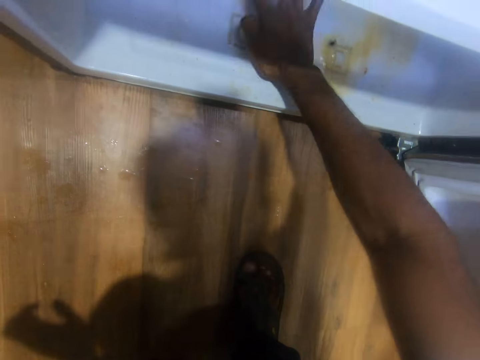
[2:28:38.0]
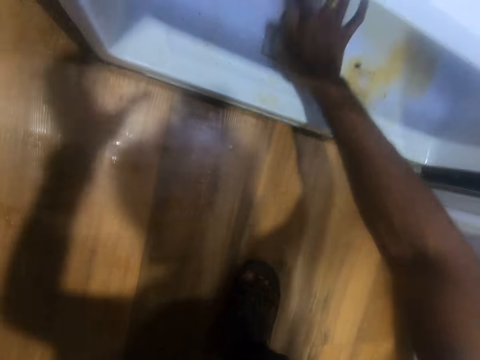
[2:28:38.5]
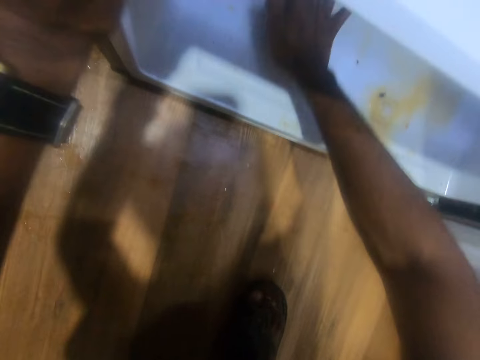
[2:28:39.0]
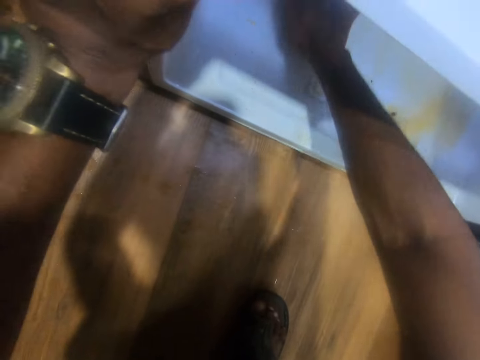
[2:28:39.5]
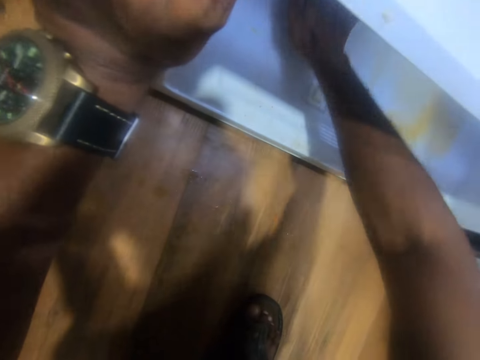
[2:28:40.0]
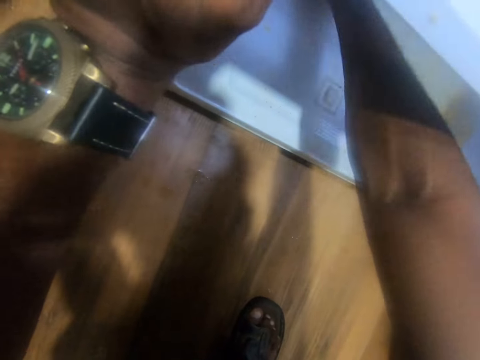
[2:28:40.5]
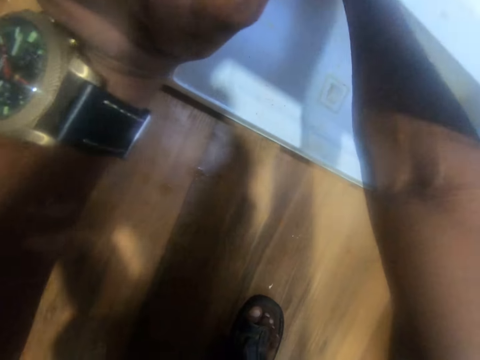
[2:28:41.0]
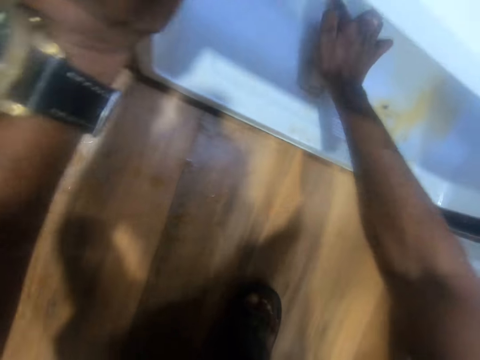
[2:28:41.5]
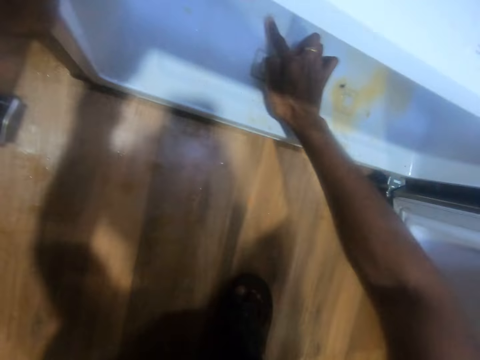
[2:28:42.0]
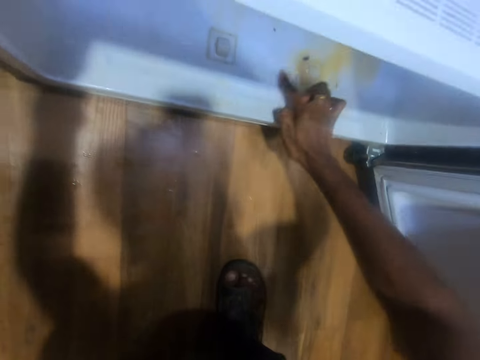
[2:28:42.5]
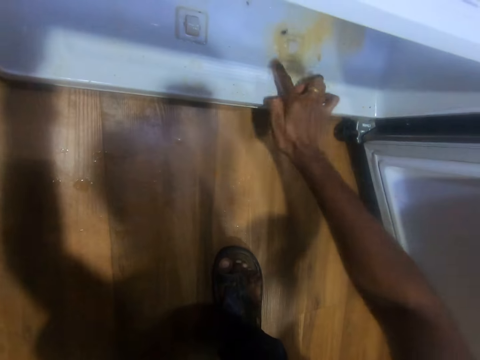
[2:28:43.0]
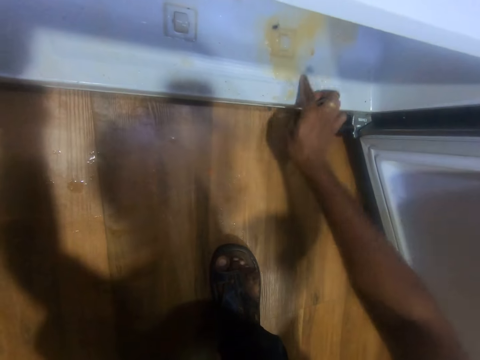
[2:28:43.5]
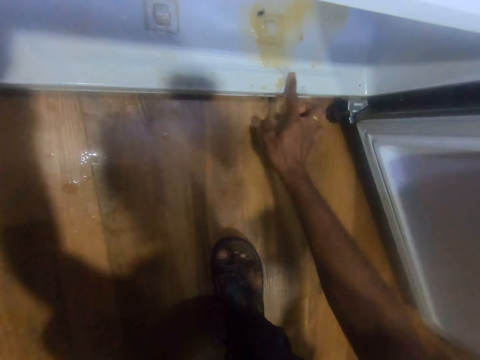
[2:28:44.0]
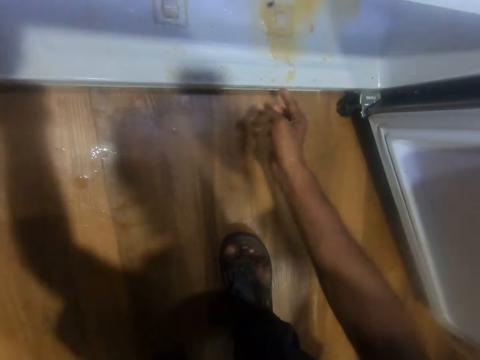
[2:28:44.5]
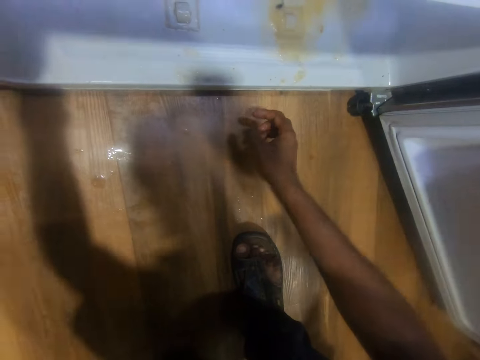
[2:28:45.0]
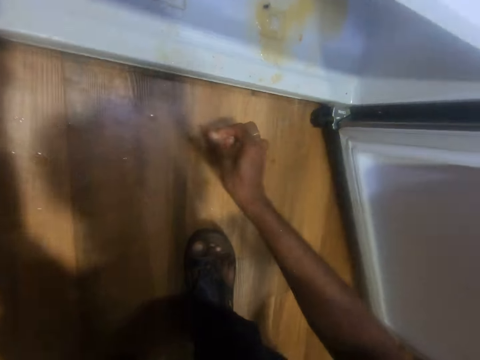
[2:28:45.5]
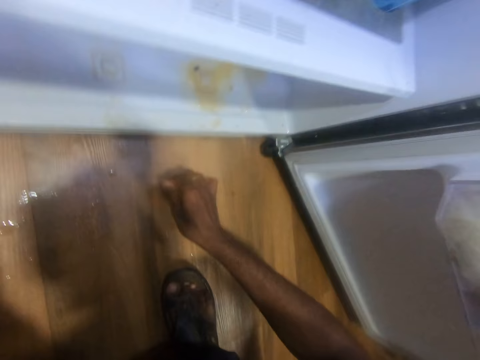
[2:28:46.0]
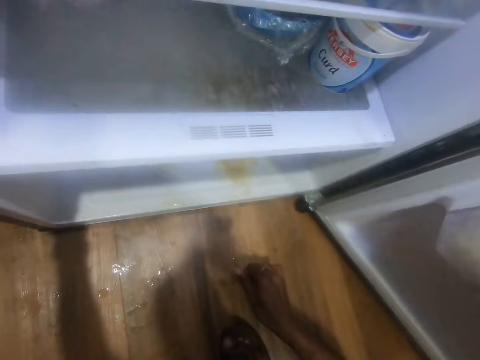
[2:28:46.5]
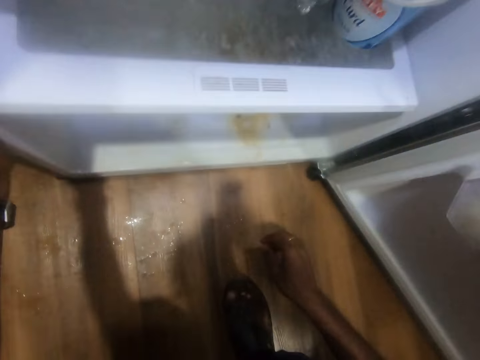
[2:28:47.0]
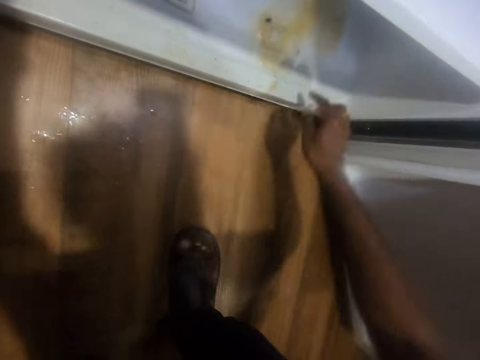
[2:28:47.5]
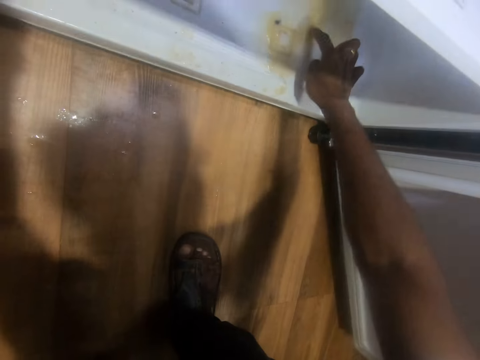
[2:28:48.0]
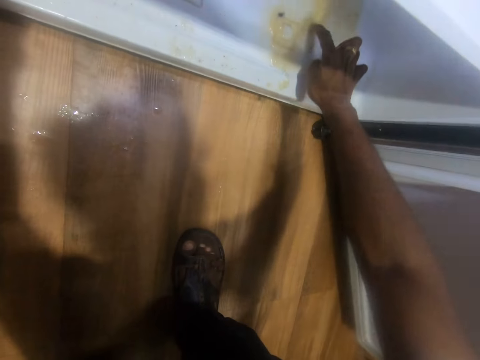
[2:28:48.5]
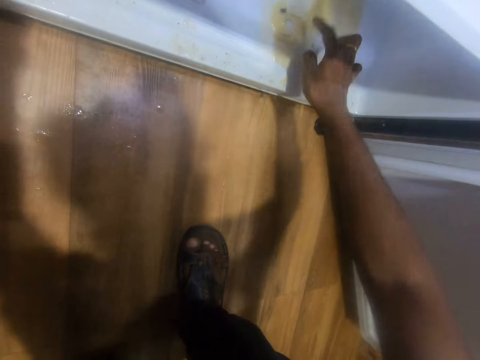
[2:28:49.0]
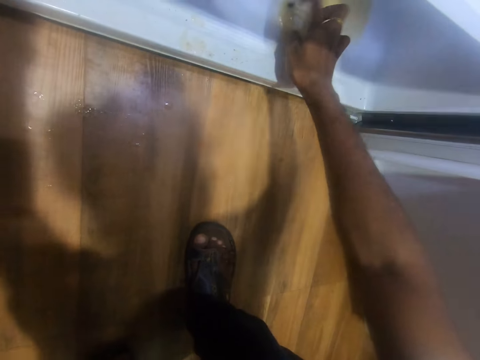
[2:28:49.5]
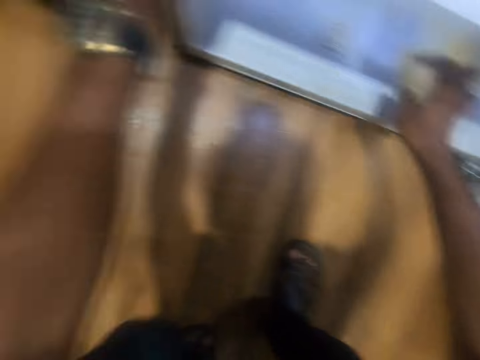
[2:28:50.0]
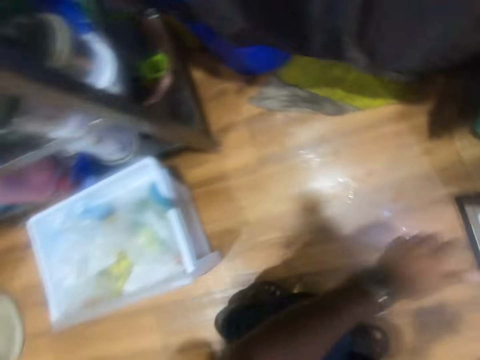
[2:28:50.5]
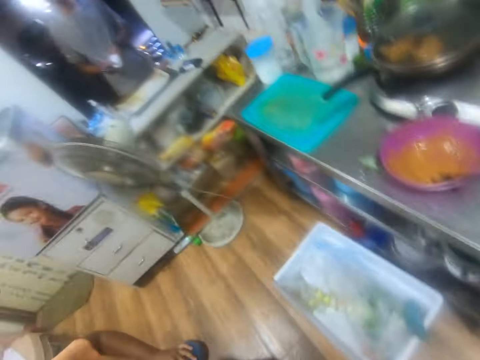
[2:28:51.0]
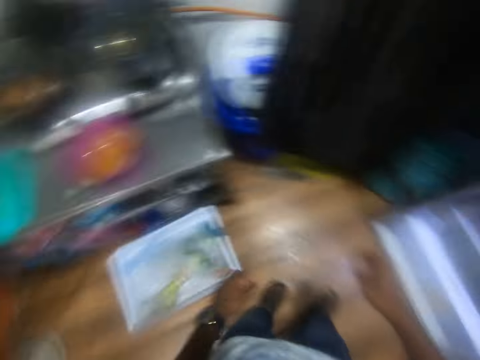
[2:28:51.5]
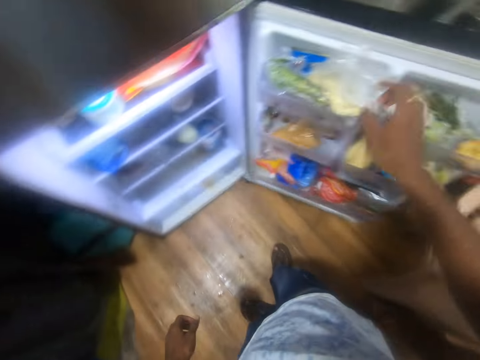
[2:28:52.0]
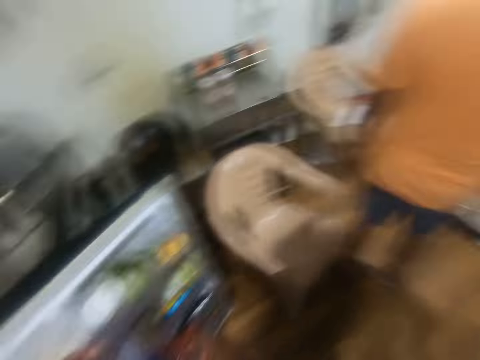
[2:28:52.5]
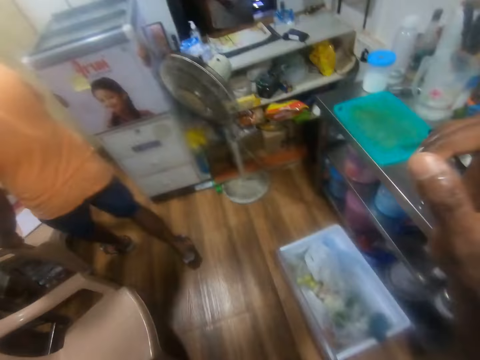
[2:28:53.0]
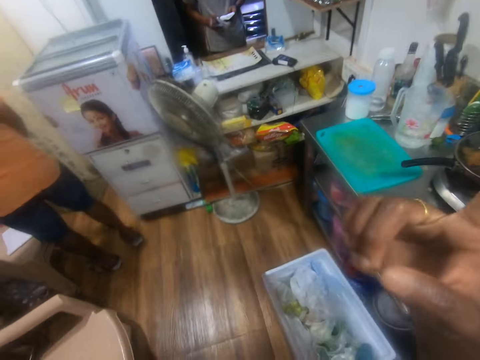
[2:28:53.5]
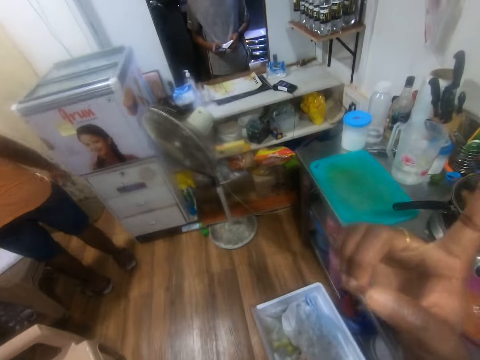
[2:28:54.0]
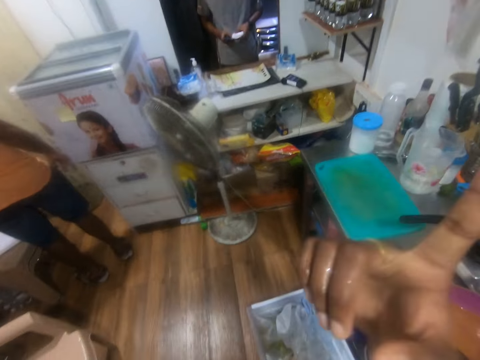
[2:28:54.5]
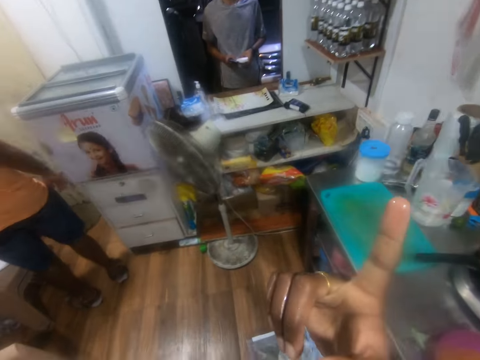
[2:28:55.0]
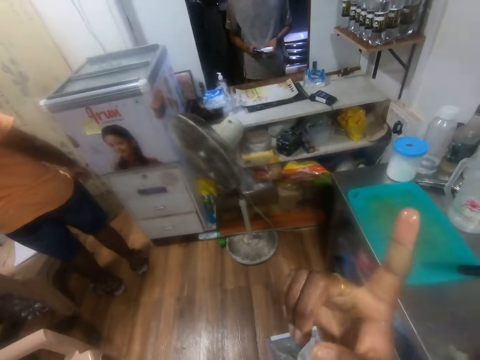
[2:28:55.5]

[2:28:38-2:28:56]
The camera wearer rubs the dust with his finger. A man interacts with the camera wearer. The camera wearer removes his right hand from the fridge. He scrubs the fridge with his right hand. He hits the fridge with his right hand. He removes his left hand from the fridge. Another man interacts with the first man and the camera wearer. The camera wearer turns towards the other man. He interacts with the other man. He talks to the other man.

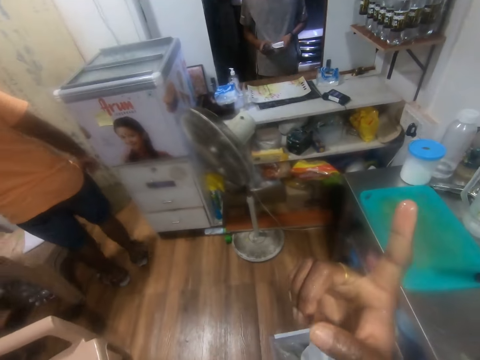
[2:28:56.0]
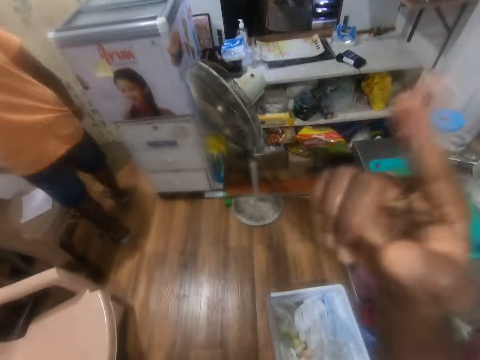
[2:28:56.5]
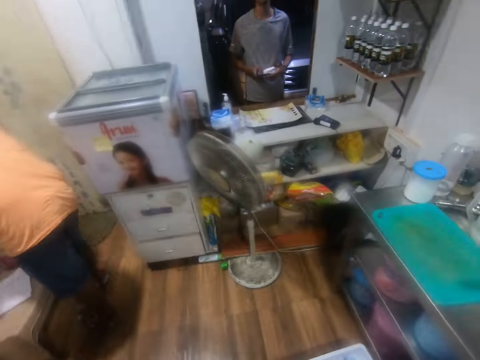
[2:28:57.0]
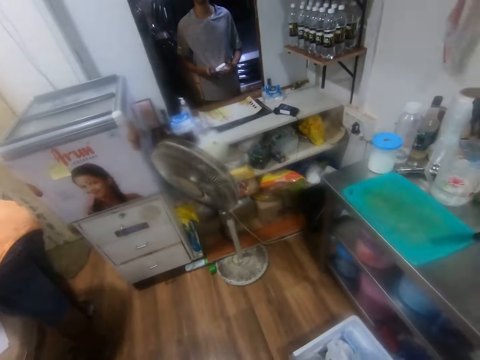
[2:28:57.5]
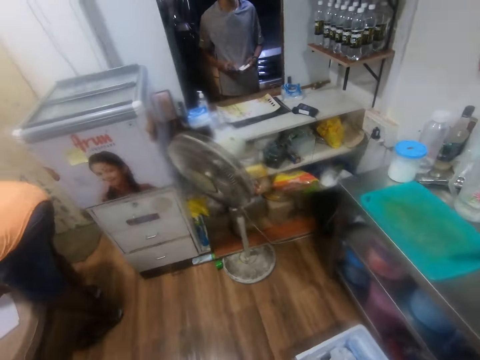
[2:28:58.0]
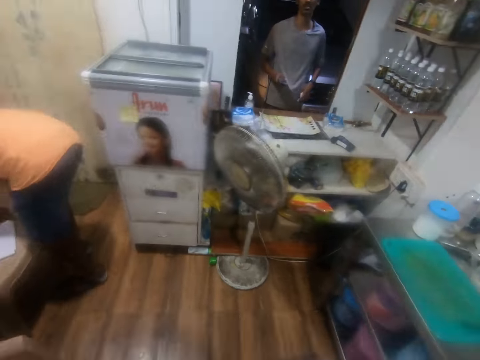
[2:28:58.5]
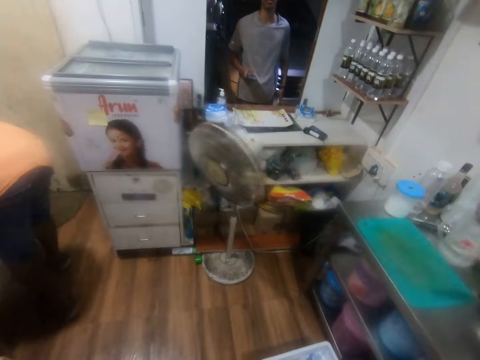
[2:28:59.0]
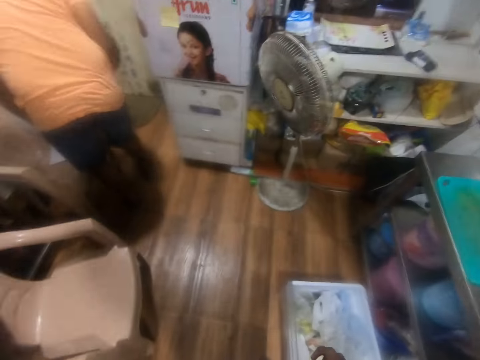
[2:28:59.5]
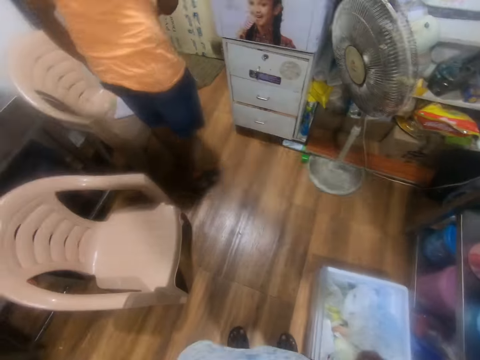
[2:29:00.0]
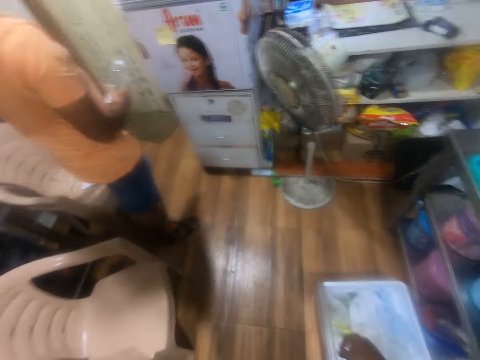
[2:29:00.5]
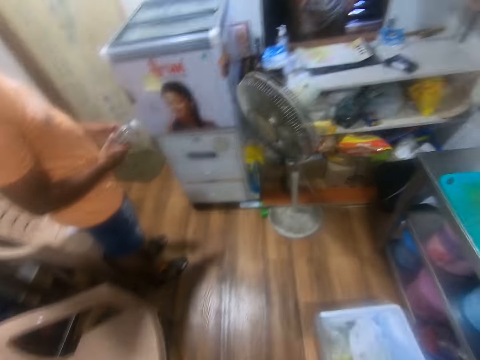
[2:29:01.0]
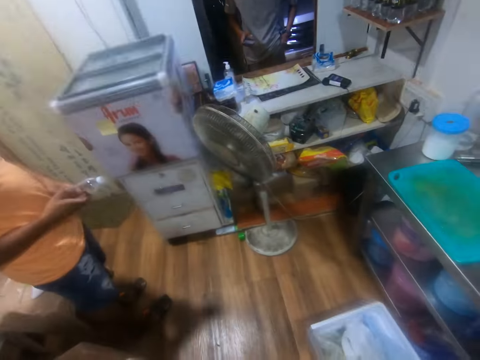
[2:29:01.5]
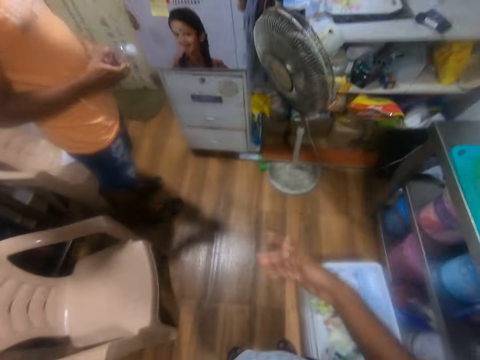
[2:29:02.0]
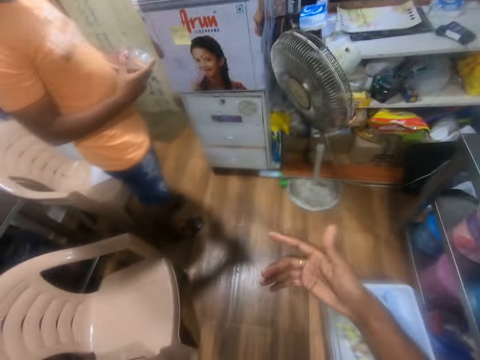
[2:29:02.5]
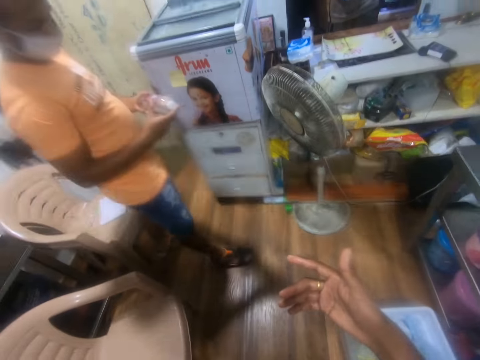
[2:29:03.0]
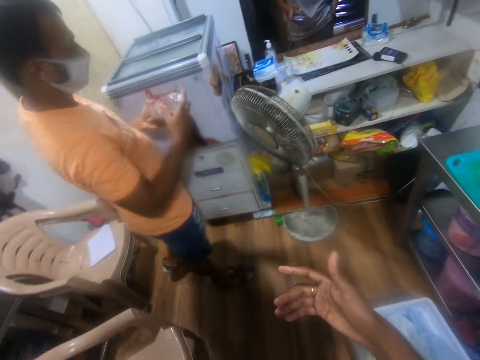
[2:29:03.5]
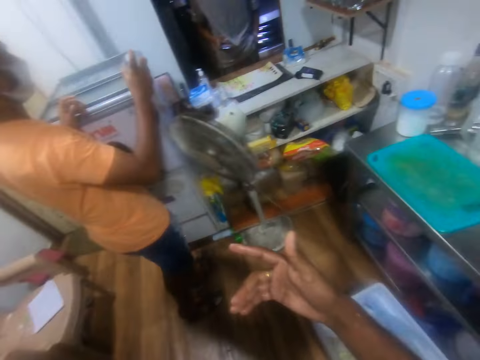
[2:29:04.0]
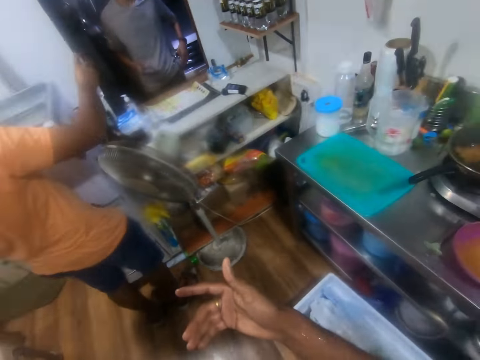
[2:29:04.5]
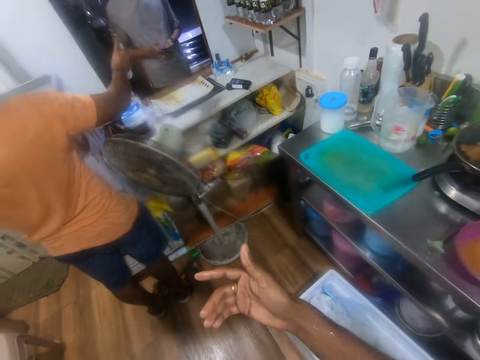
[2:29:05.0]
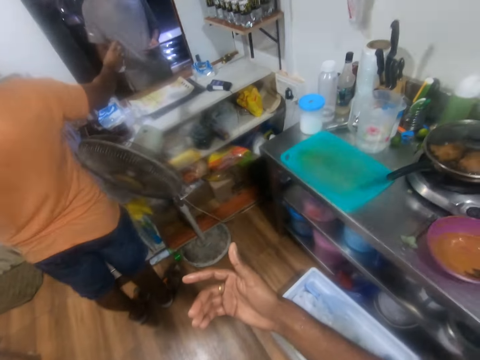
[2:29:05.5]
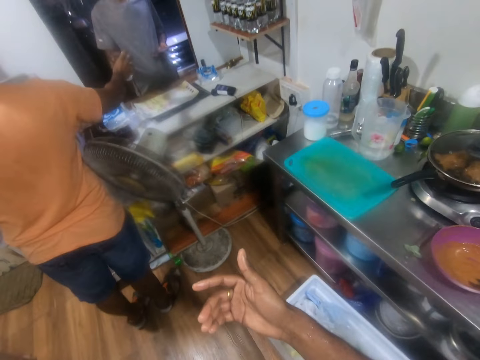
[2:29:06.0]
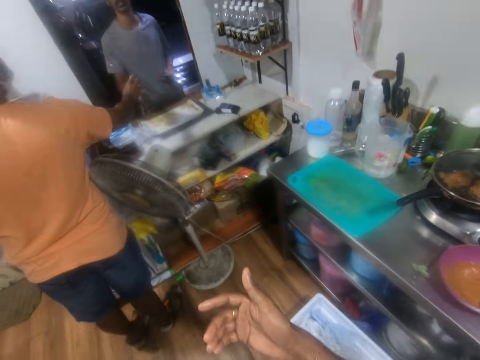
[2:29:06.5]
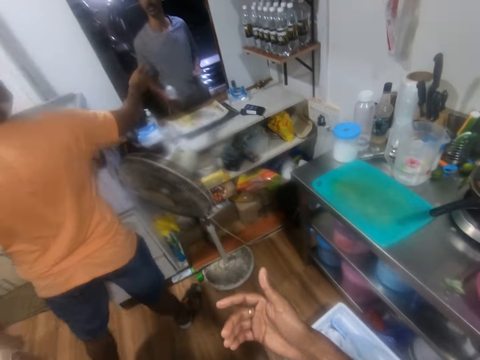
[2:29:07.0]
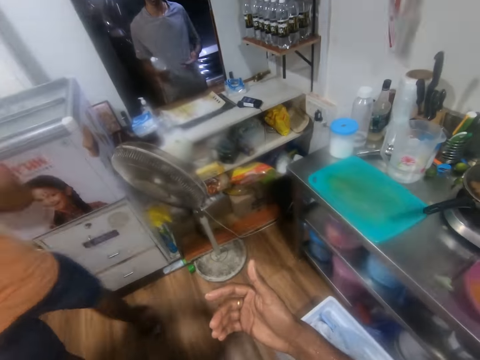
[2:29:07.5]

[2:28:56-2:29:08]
A man puts a sheet of paper in his pocket with his left hand. The camera wearer interacts with another man. The first man passes a phone from his right hand to his left hand. The other man passes a bottle of water to the first man with his right hand.
